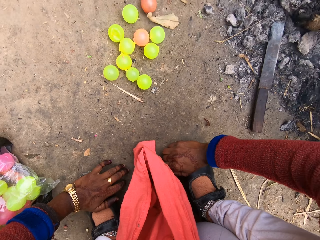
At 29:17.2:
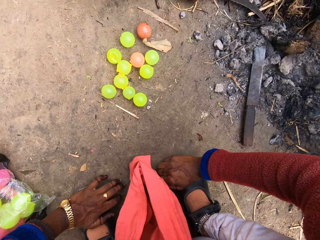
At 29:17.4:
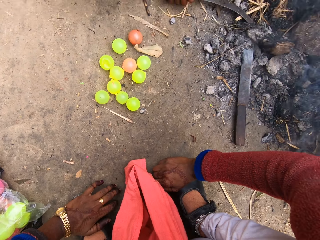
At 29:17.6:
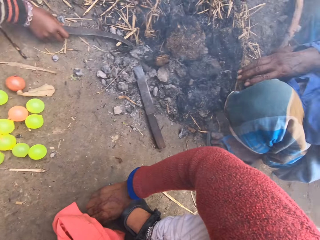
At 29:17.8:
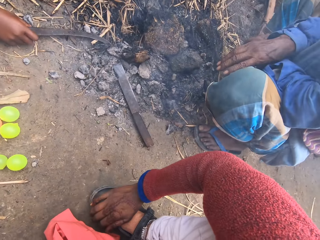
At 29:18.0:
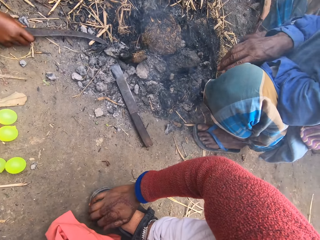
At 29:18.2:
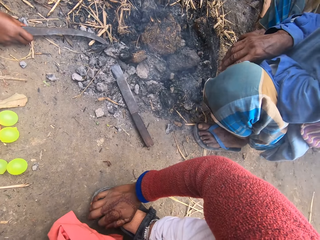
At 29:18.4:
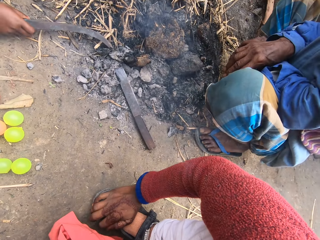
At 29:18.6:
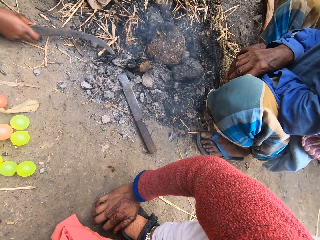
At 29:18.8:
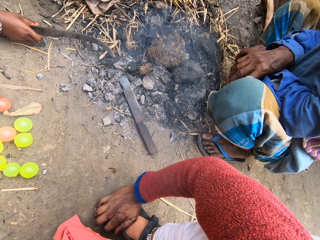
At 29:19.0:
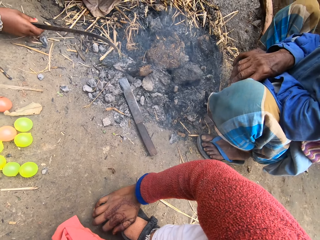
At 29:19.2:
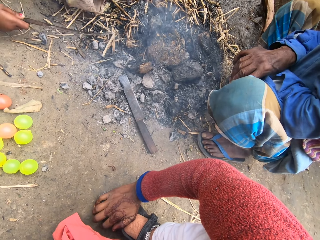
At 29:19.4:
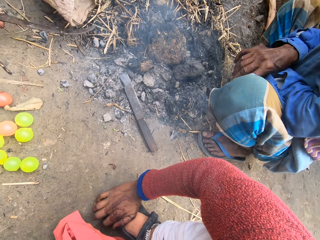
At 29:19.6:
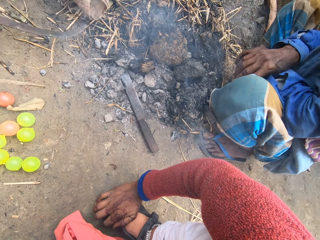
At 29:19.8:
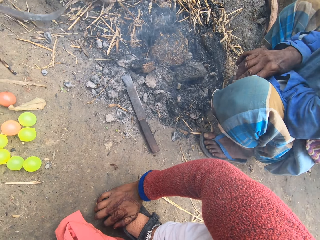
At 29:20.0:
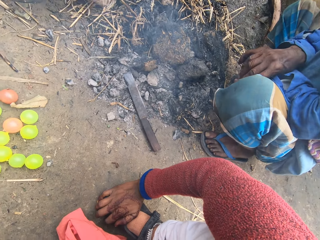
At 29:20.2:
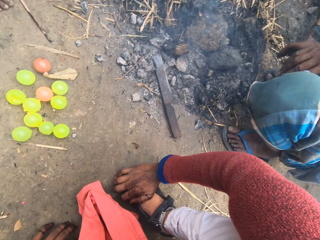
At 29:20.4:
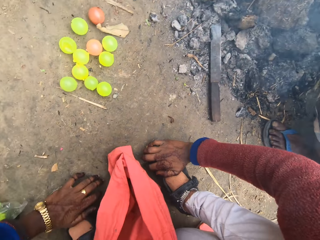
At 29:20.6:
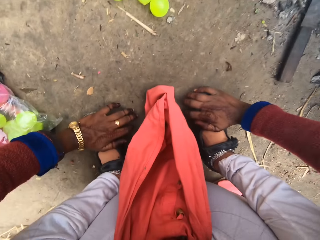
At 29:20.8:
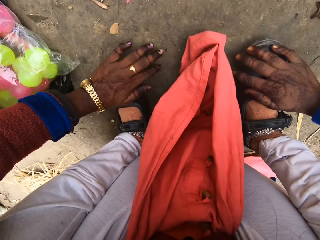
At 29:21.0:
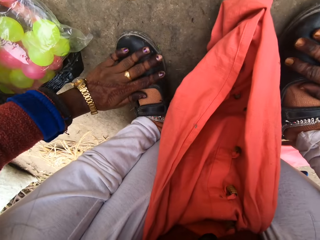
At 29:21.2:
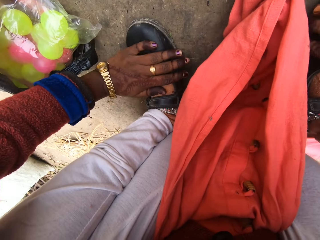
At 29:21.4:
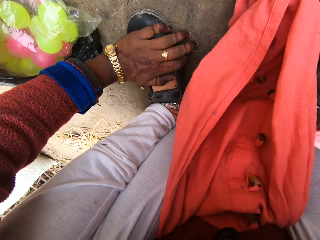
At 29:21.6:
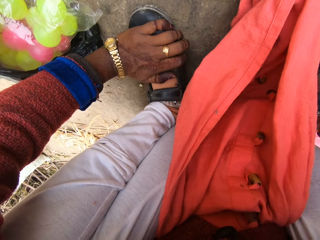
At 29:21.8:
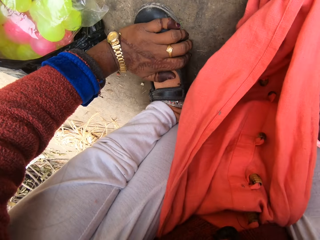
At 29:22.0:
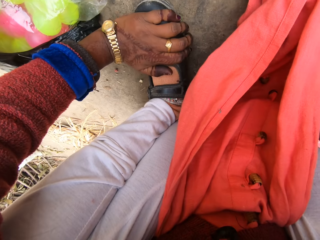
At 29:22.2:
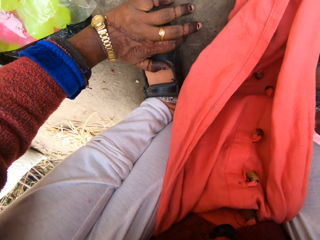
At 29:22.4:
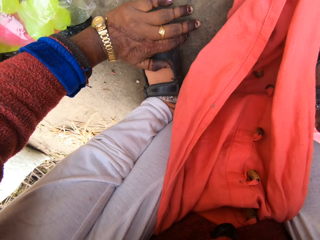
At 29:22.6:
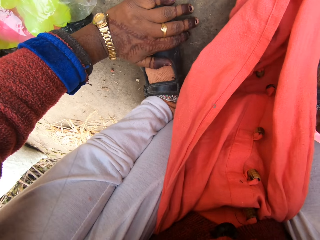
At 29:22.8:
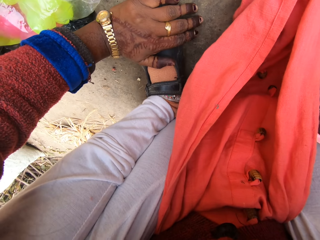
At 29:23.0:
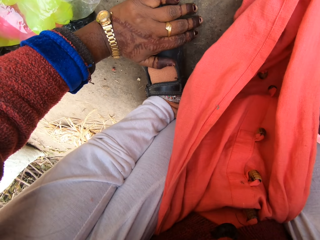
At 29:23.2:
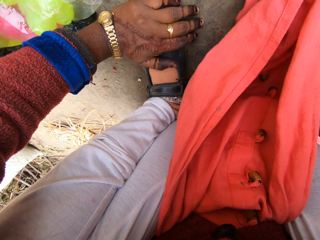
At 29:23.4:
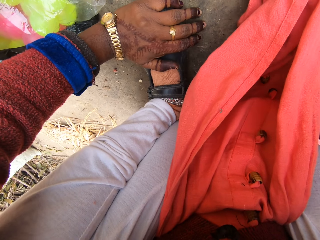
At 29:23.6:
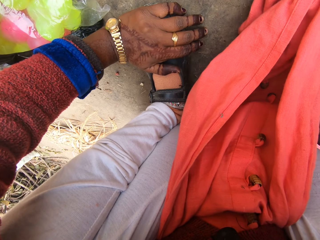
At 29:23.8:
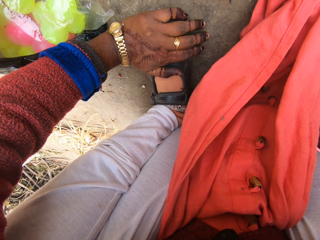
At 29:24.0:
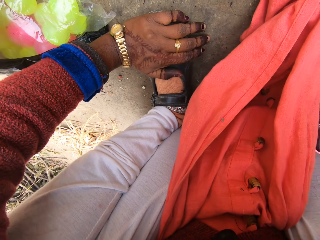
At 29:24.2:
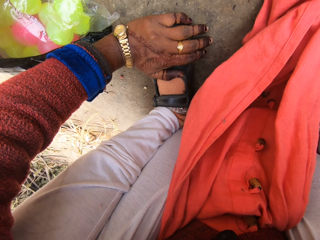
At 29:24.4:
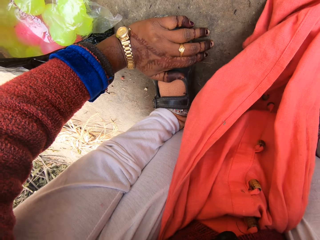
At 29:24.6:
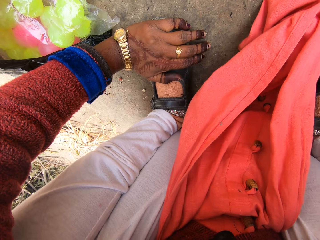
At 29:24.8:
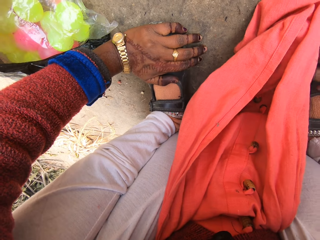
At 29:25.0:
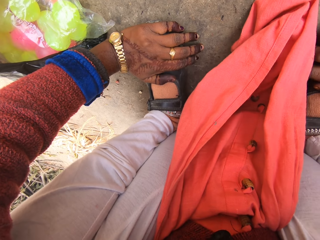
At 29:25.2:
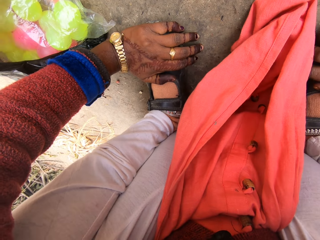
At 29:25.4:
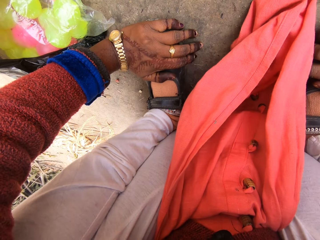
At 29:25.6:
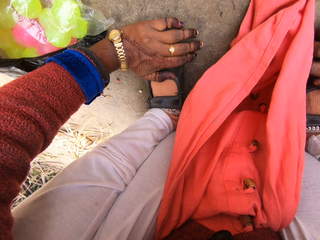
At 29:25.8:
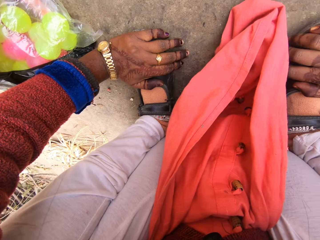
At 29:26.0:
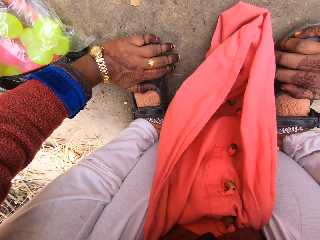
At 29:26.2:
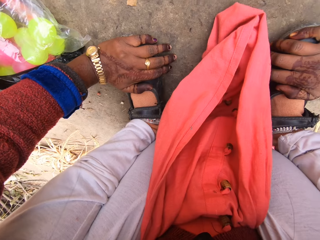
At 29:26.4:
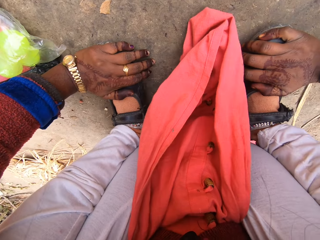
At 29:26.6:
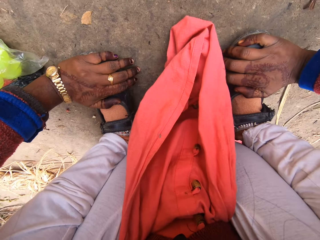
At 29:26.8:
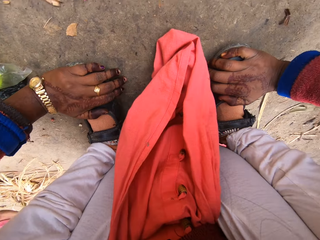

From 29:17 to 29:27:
The camera wearer looks at a man. The man squats next to the camera wearer. A boy holds a sickle. The boy moves the sickle backwards together with a cloth. The camera wearer looks at the ground. She rubs her shoe with her left hand. She moves her hands on her legs. She looks at the ground.

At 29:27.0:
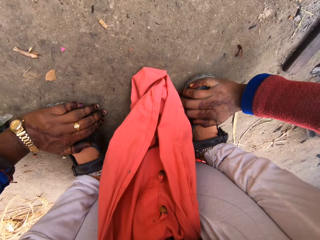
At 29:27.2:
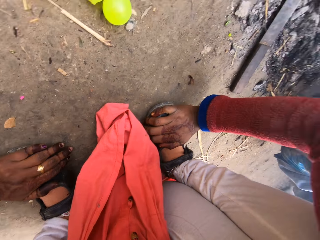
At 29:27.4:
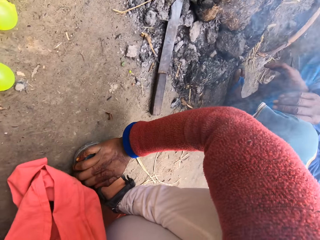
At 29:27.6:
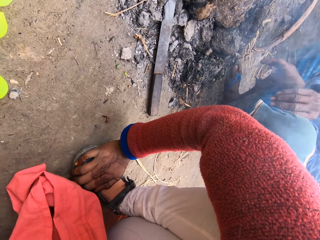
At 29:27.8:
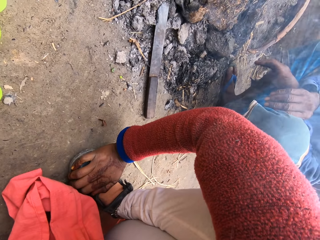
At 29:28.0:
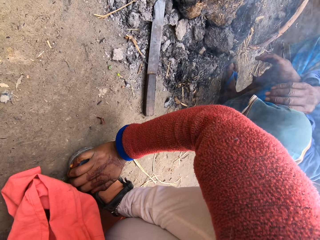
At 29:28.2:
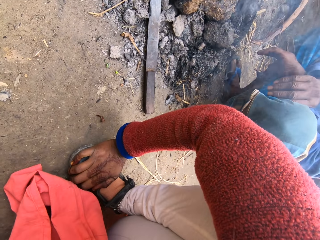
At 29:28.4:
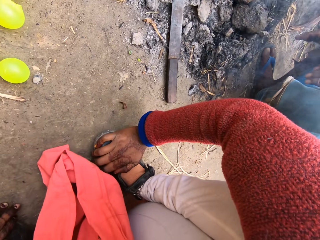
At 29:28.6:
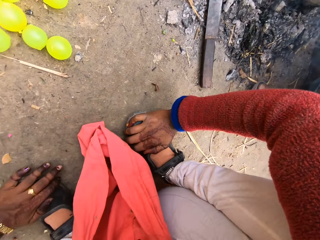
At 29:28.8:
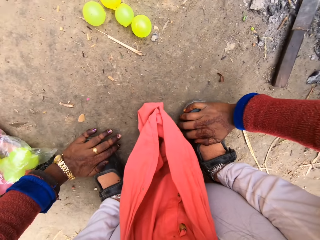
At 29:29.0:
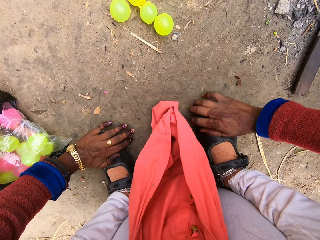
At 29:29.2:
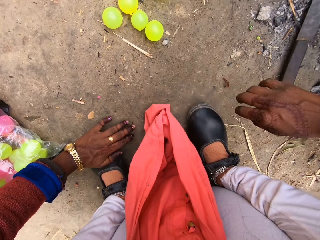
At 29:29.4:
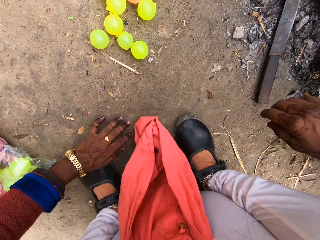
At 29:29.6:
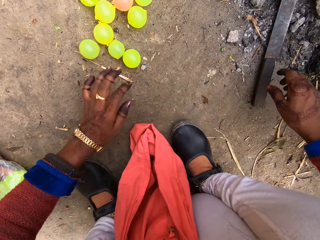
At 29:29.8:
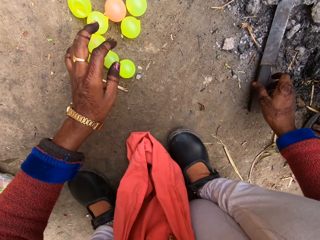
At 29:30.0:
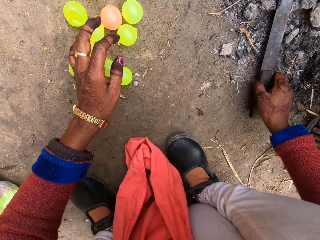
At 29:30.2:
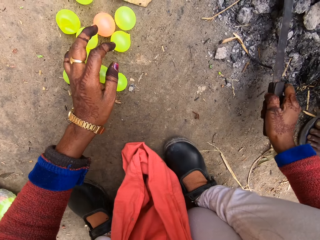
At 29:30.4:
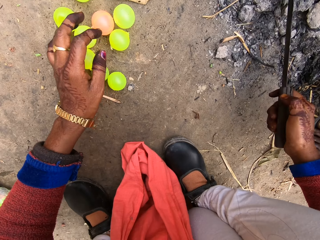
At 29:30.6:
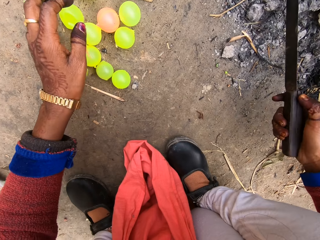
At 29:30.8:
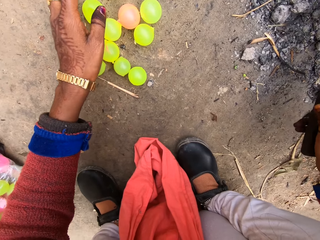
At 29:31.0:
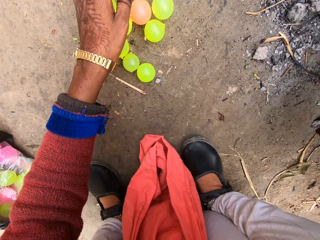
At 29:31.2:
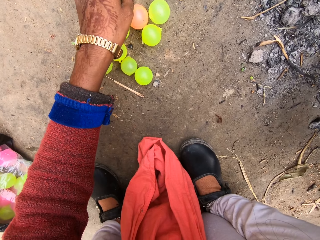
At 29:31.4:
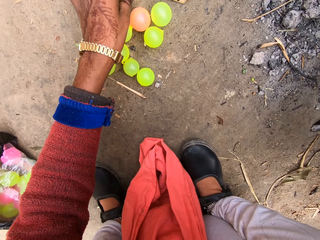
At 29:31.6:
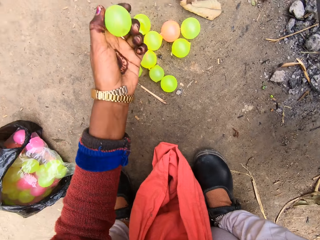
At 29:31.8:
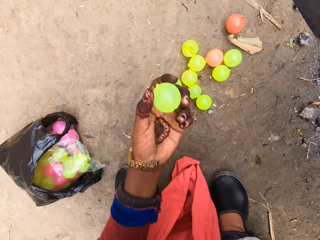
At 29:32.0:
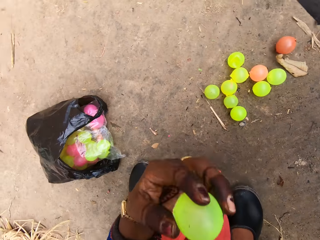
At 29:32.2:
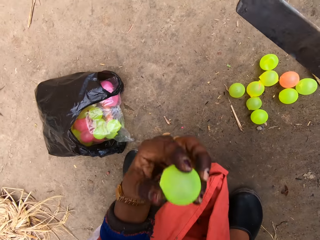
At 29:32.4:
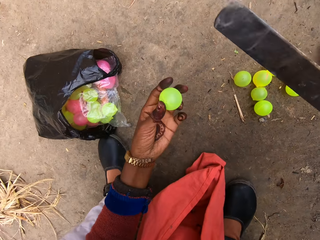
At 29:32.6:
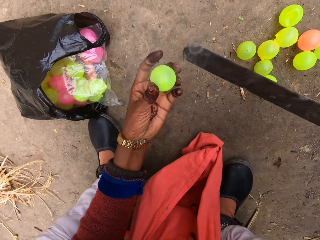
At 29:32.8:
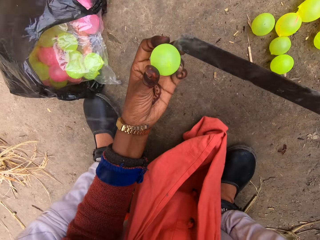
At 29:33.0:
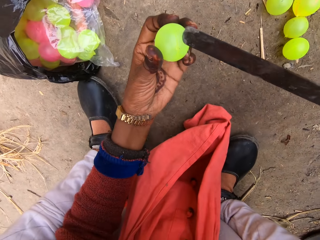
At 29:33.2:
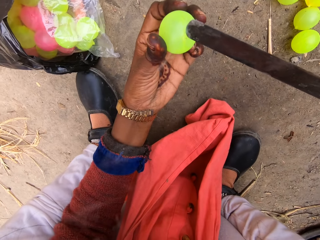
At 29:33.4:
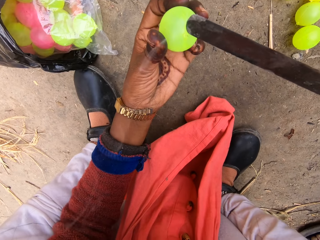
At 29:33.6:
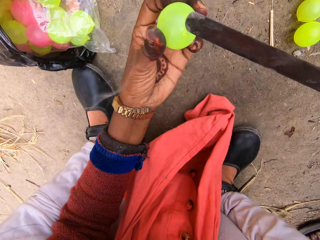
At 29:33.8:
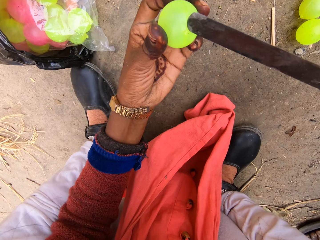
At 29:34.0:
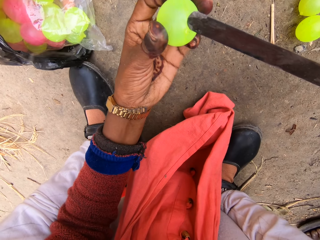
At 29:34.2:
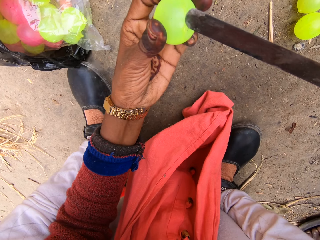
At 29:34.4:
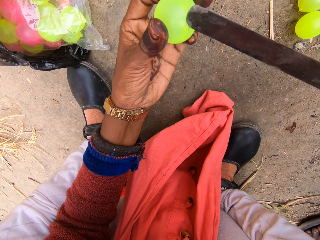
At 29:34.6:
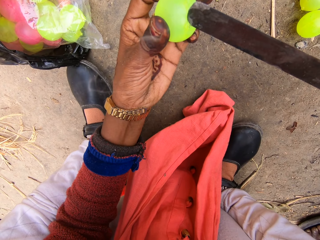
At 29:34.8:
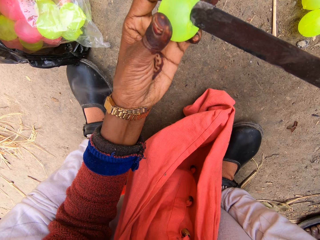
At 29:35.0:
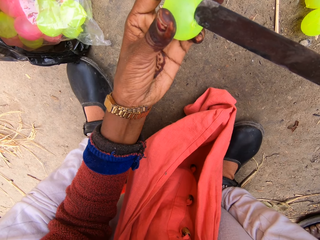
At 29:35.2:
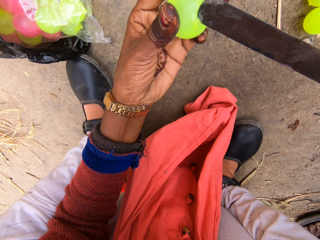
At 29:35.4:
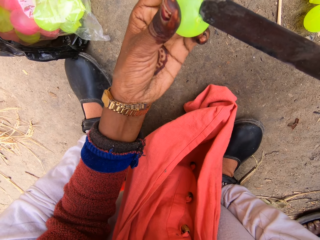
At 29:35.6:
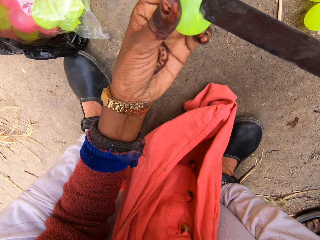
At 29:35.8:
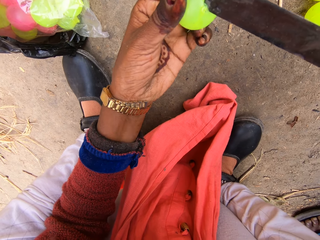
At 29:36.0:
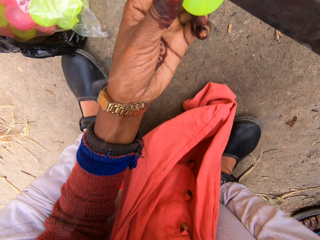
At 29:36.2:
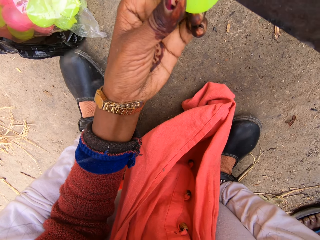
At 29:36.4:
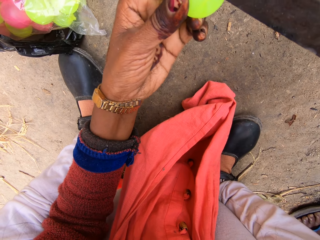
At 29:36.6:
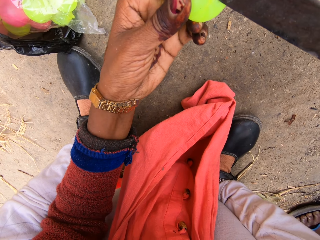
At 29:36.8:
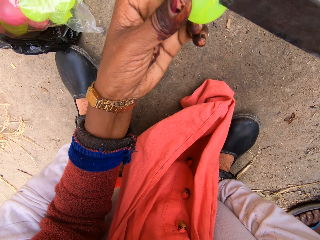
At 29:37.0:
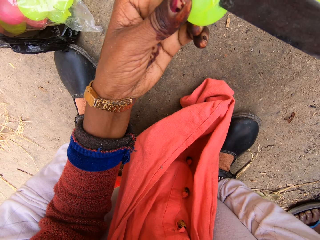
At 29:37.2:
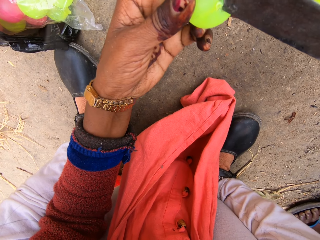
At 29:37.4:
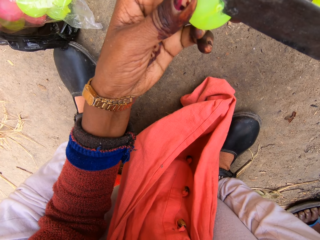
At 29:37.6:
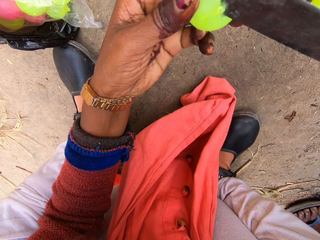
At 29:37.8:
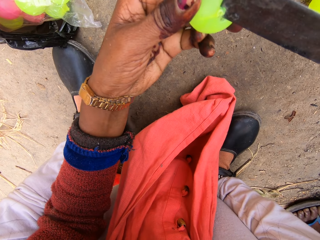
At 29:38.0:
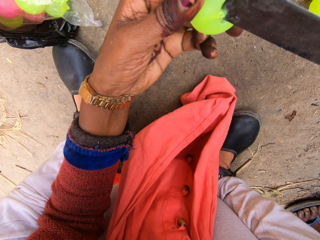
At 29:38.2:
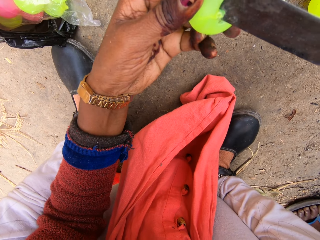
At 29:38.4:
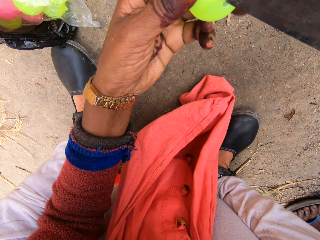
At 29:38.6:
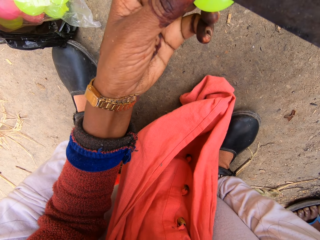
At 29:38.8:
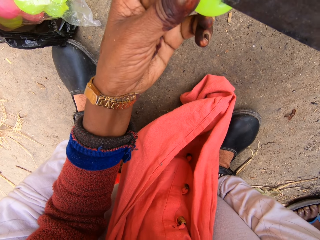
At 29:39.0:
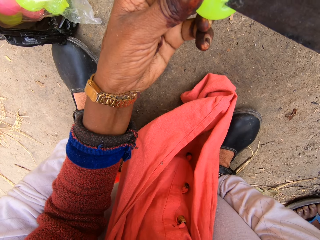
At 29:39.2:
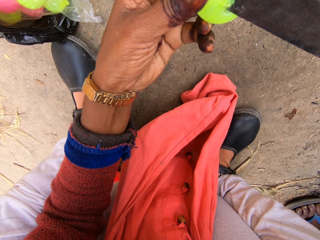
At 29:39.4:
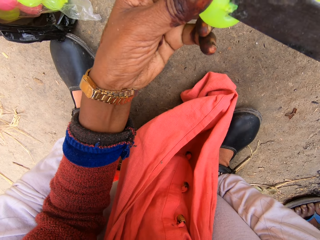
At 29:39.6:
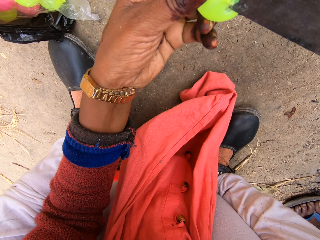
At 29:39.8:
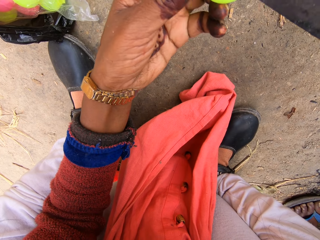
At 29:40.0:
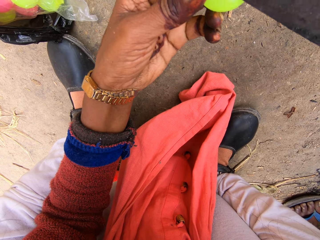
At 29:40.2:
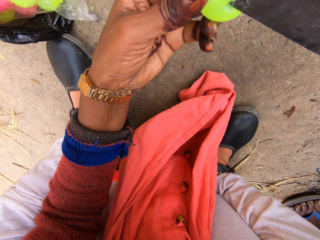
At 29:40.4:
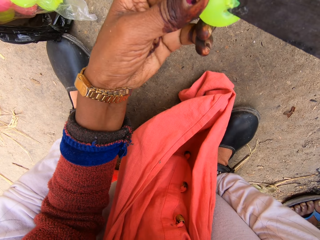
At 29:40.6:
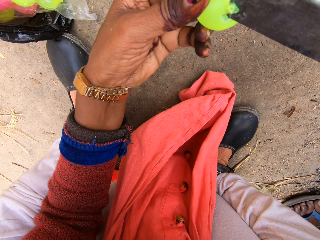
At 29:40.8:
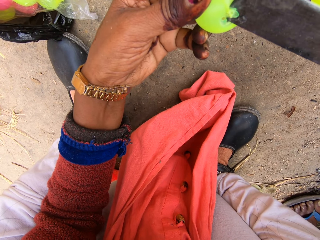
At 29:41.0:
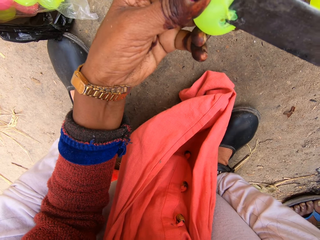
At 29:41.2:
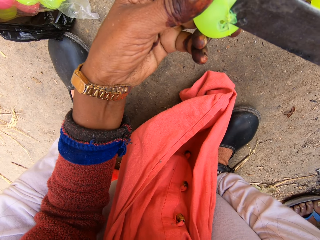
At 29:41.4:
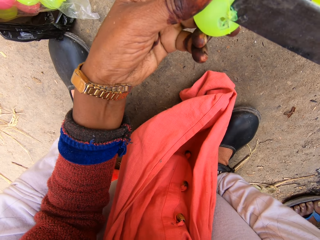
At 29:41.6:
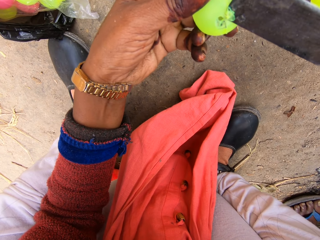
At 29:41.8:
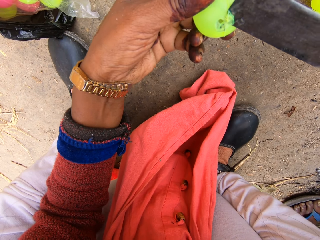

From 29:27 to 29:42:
The camera wearer looks at a man. The man squats next to the camera wearer. The camera wearer looks at the ground. They move their hands. They pick up the machete or knife on the fireplace. They turn the machete. They pick up a small plastic ball on the ground. They blow air on the small plastic ball. They cut out another part of the ball with the knife. They burn the small plastic ball with the machete. The man squats next to the camera wearer. The camera wearer turns the small plastic ball. They burn the small plastic ball with the machete. They turn the small plastic ball.
